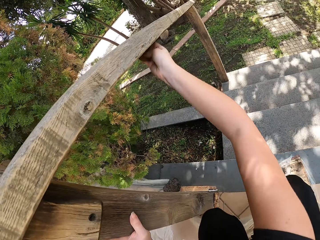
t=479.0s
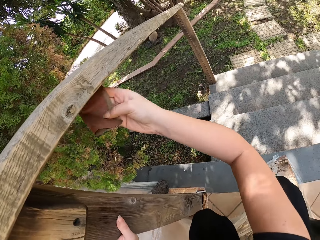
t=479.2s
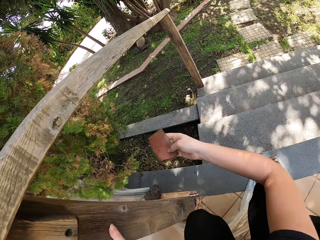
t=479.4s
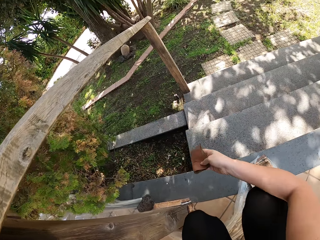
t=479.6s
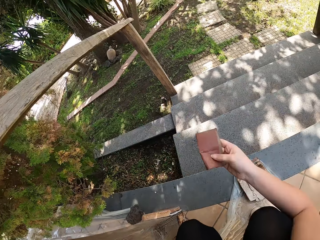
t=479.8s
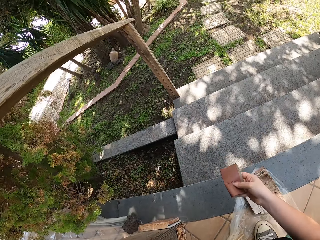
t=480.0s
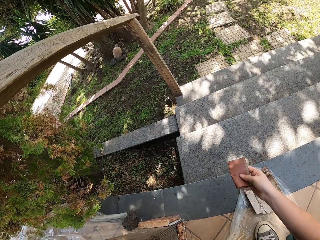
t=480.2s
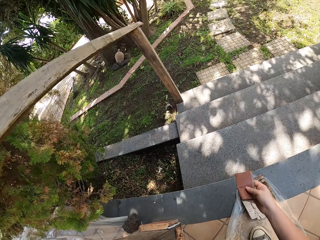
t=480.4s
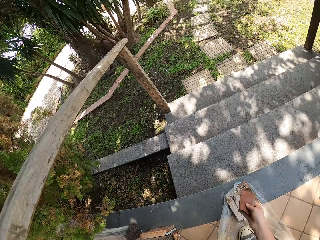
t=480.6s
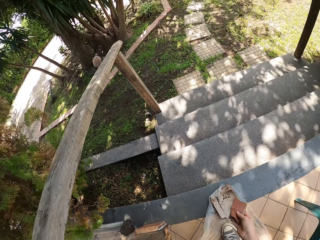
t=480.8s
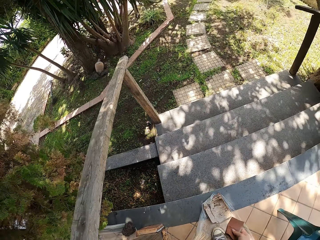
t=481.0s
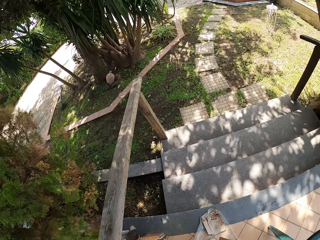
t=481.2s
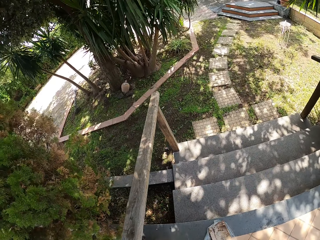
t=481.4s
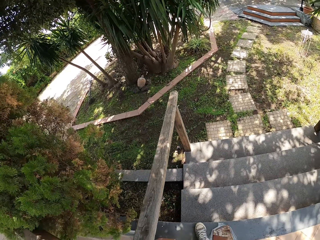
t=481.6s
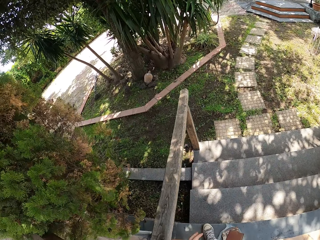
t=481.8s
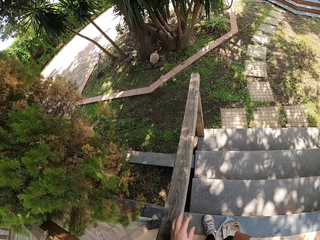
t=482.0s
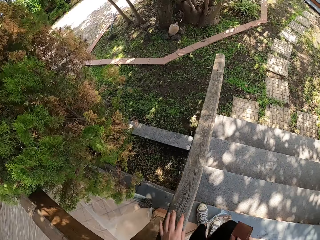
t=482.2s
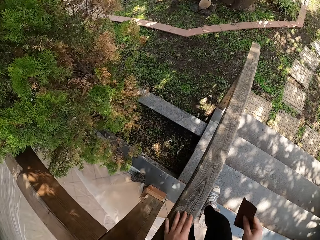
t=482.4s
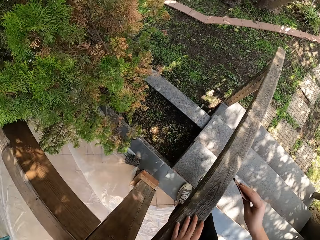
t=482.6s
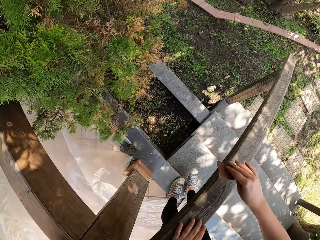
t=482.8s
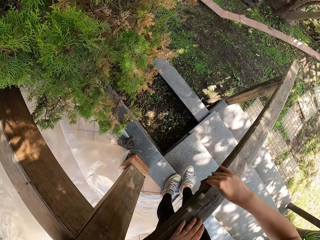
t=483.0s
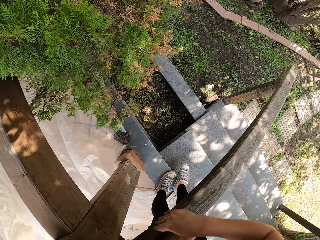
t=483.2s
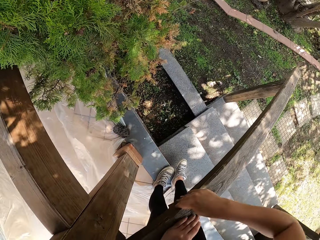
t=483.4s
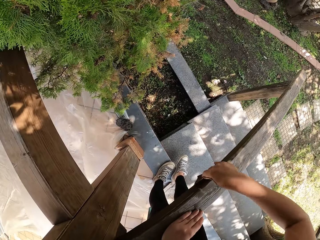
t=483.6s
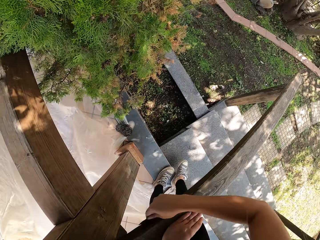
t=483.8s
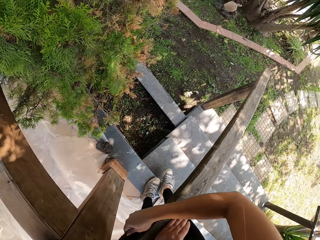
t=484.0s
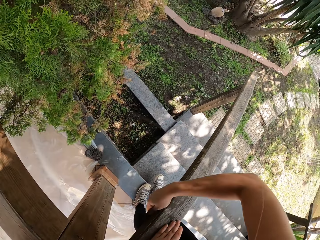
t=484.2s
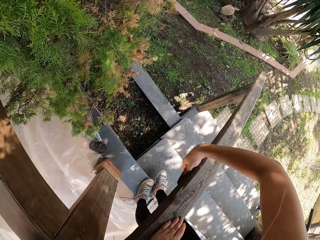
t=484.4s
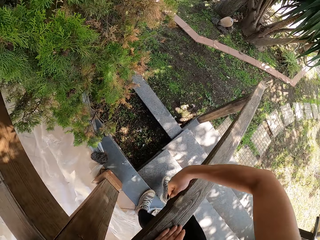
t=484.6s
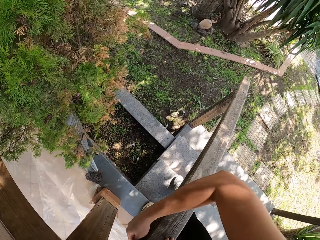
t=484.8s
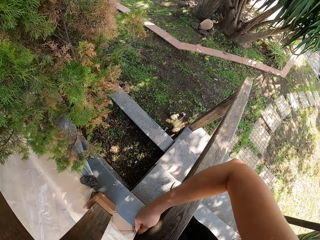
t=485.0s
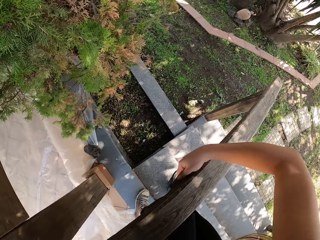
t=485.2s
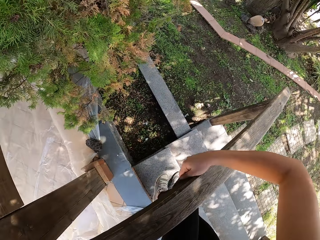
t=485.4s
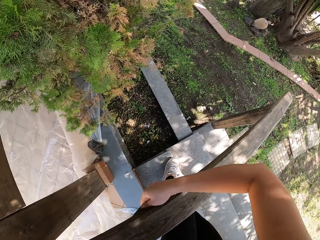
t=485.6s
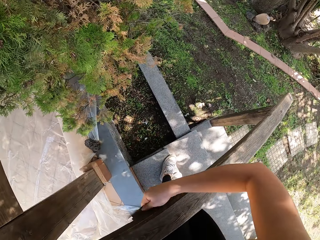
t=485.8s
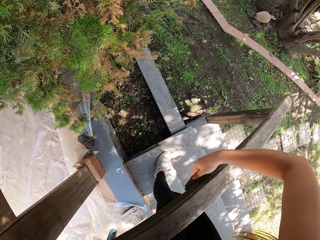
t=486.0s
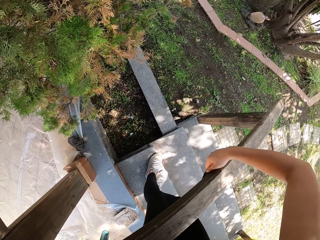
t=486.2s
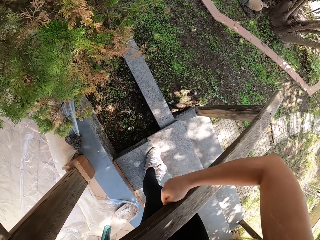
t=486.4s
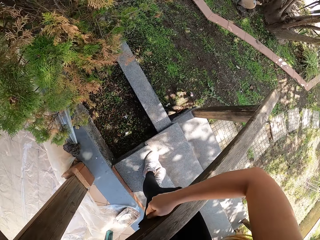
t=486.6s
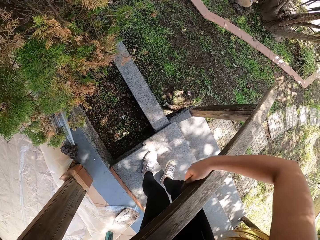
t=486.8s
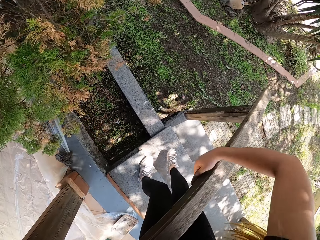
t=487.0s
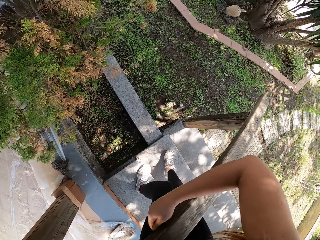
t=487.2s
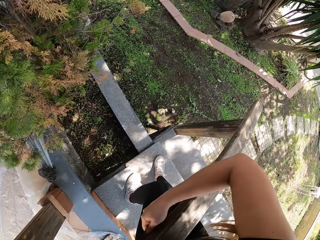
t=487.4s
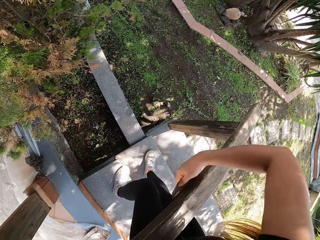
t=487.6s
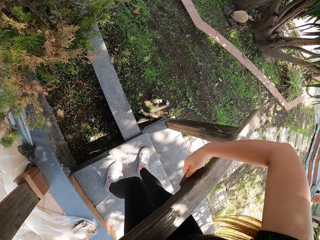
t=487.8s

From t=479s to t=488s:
The camera wearer pauses sandpapering the railing. They step downstairs. They resume sandpapering another side of the handrail.
